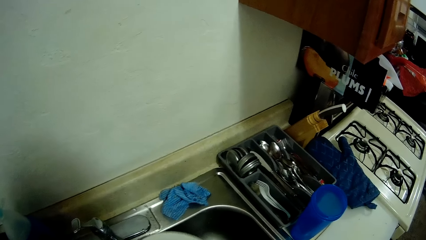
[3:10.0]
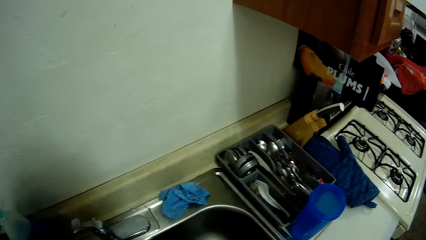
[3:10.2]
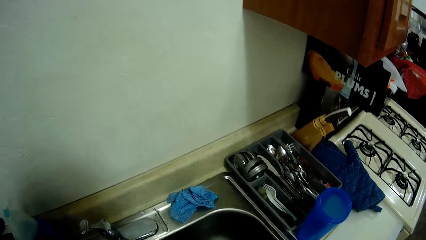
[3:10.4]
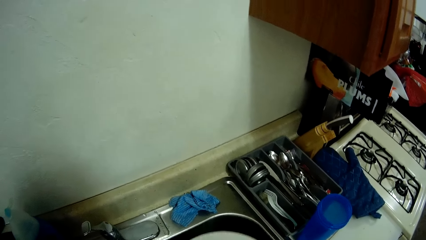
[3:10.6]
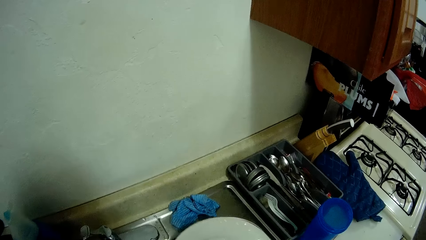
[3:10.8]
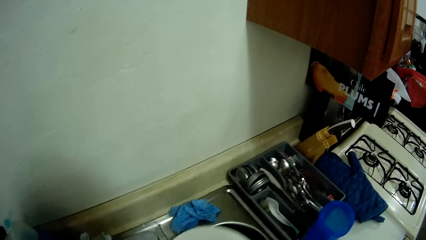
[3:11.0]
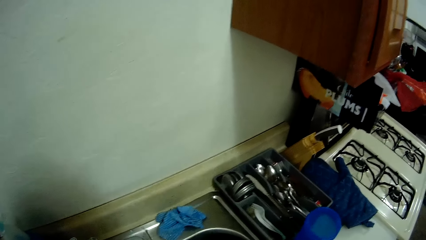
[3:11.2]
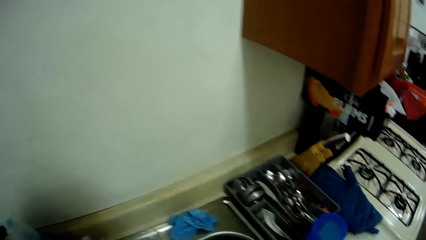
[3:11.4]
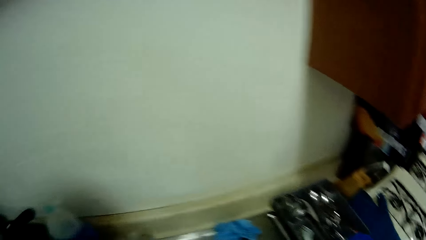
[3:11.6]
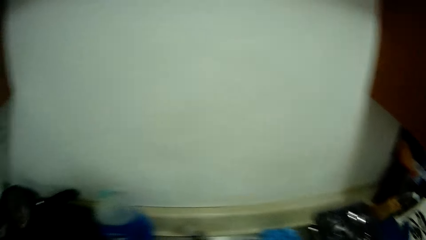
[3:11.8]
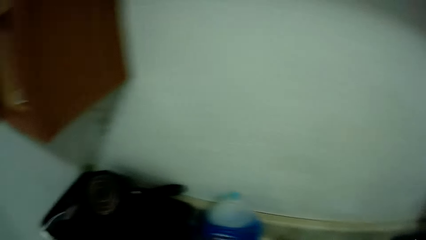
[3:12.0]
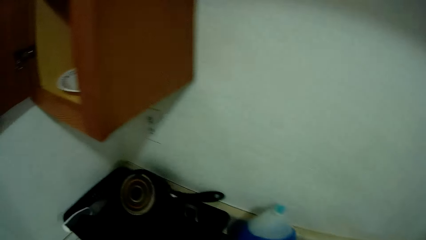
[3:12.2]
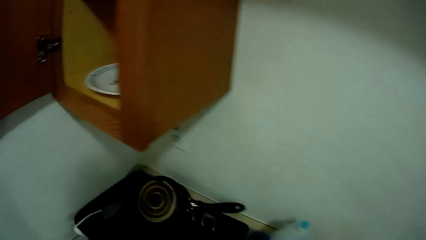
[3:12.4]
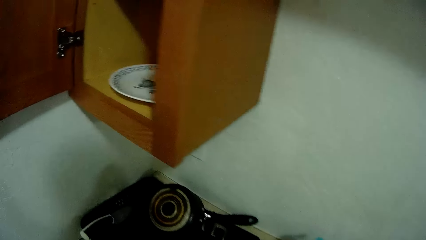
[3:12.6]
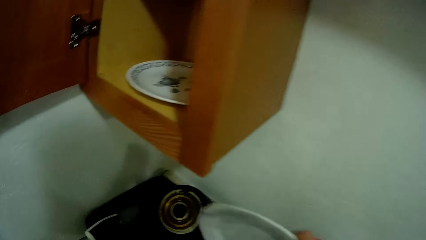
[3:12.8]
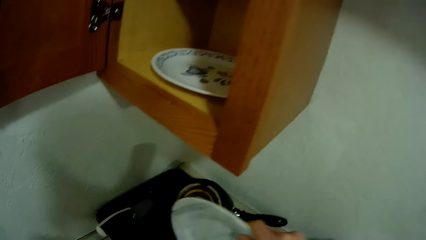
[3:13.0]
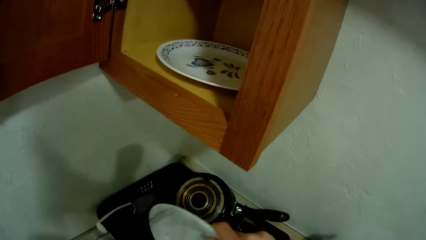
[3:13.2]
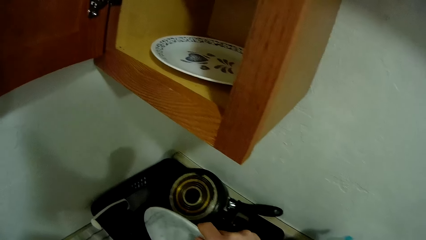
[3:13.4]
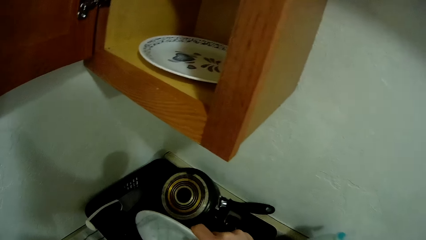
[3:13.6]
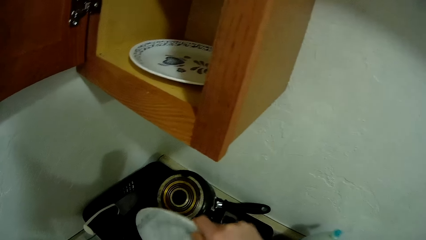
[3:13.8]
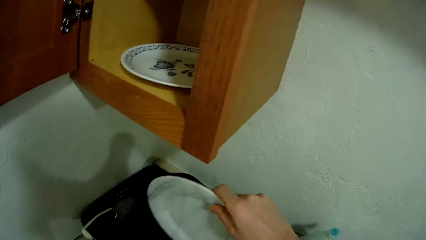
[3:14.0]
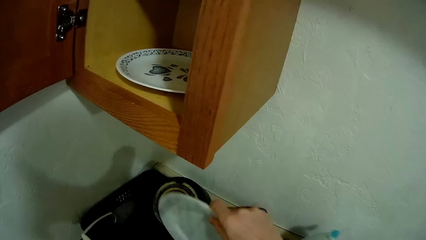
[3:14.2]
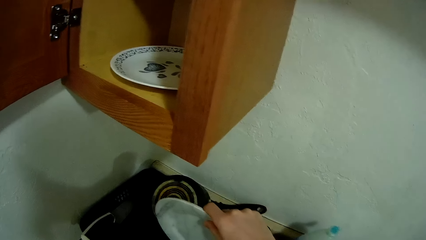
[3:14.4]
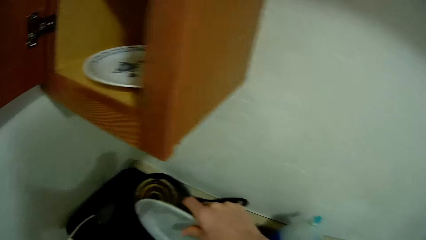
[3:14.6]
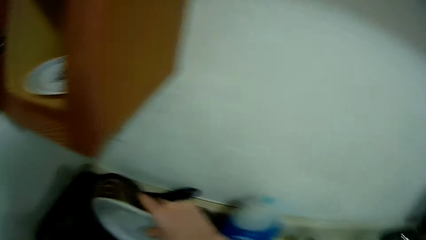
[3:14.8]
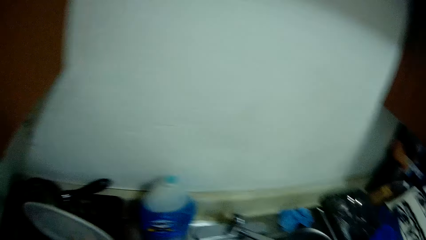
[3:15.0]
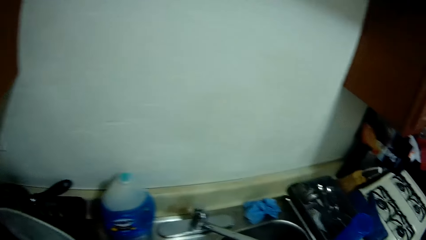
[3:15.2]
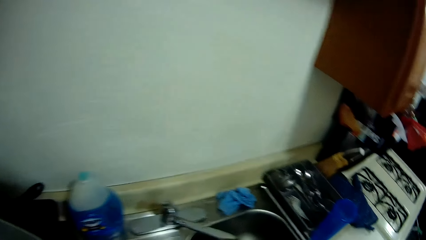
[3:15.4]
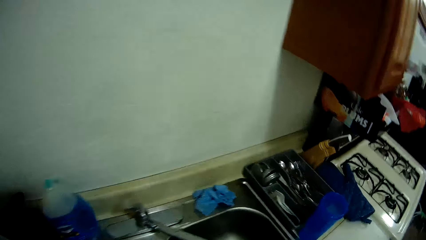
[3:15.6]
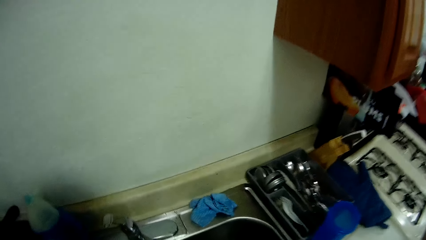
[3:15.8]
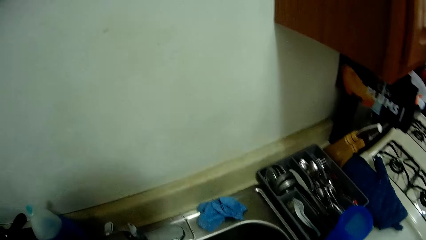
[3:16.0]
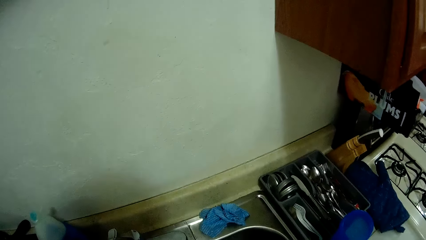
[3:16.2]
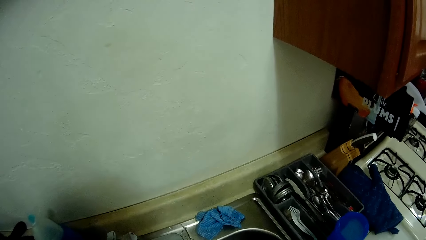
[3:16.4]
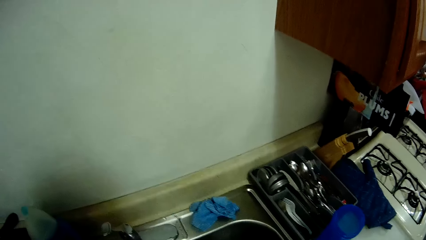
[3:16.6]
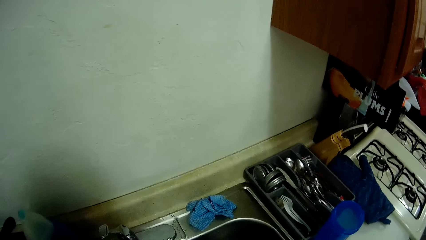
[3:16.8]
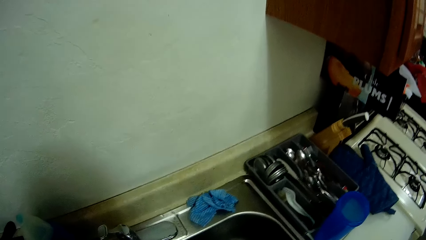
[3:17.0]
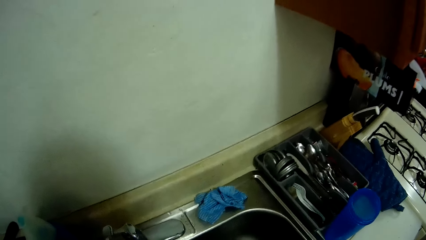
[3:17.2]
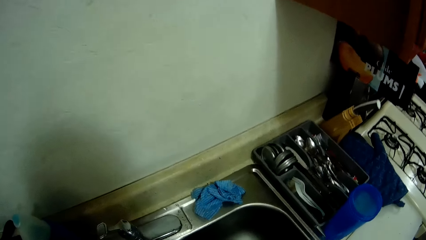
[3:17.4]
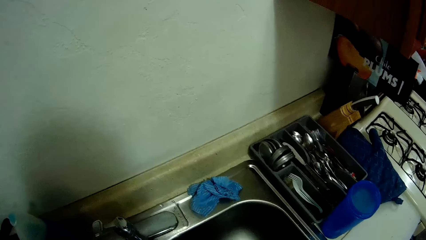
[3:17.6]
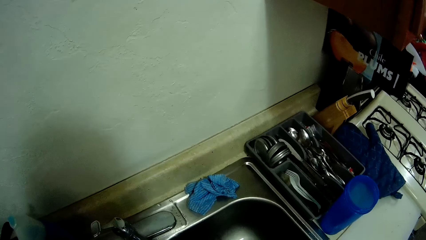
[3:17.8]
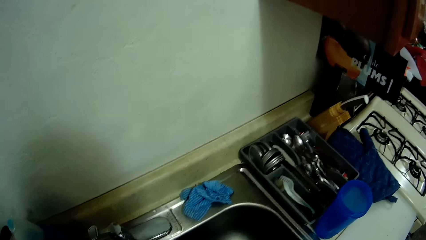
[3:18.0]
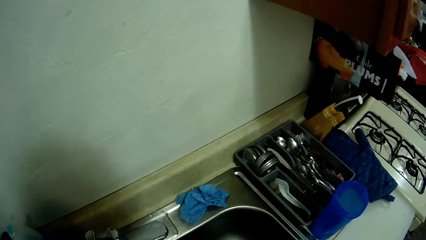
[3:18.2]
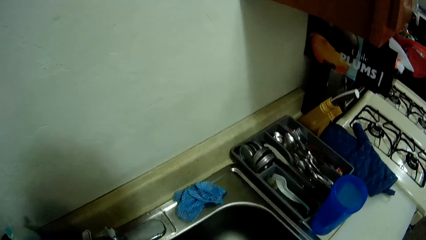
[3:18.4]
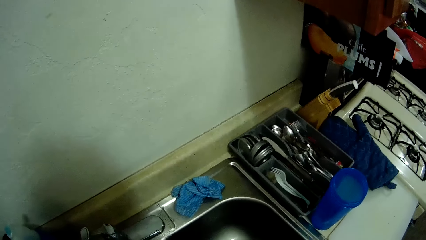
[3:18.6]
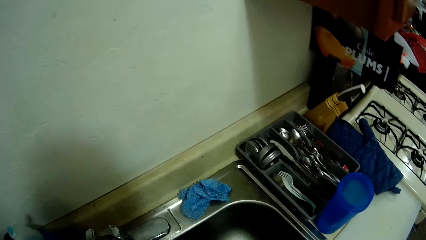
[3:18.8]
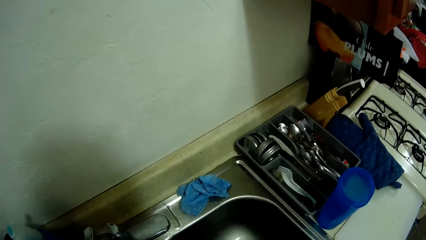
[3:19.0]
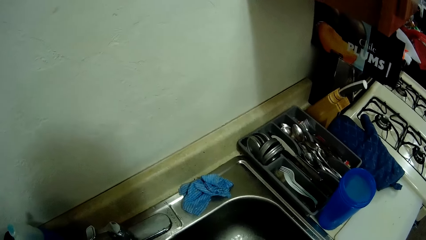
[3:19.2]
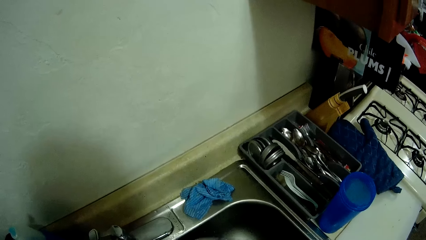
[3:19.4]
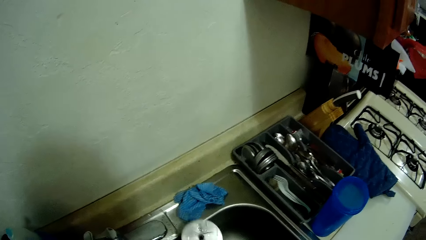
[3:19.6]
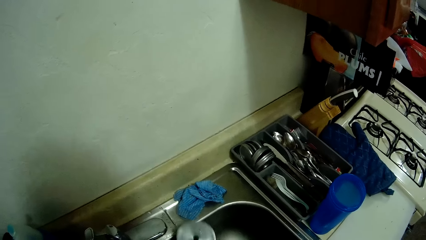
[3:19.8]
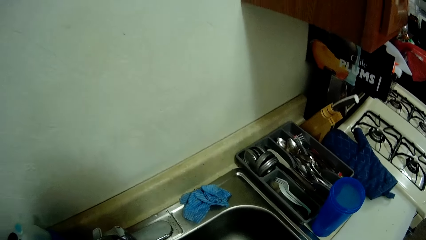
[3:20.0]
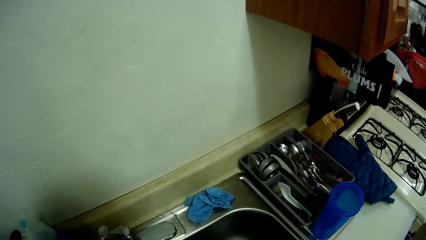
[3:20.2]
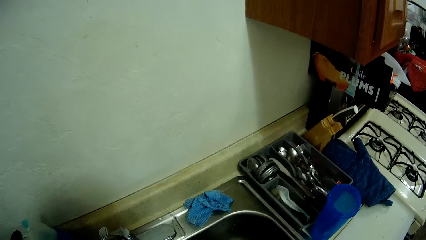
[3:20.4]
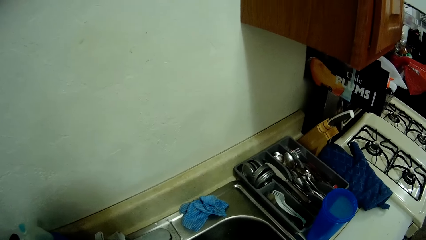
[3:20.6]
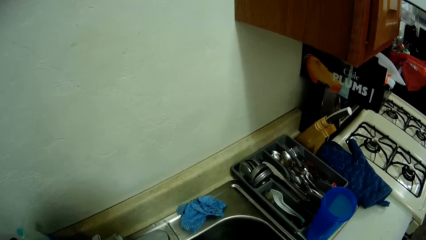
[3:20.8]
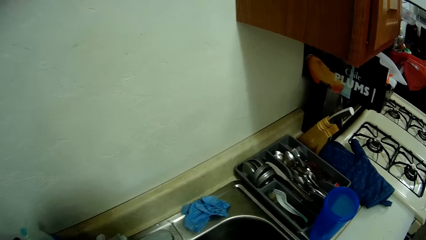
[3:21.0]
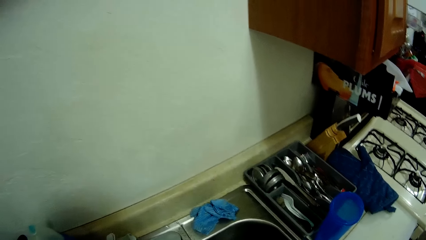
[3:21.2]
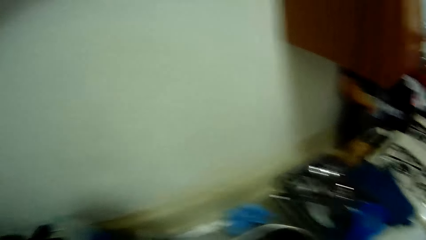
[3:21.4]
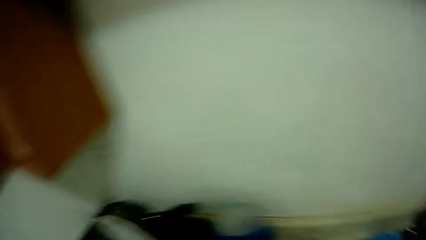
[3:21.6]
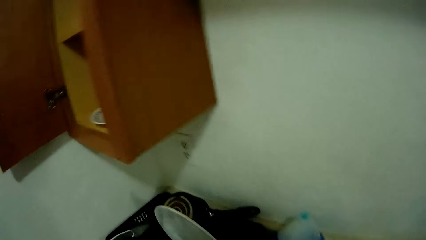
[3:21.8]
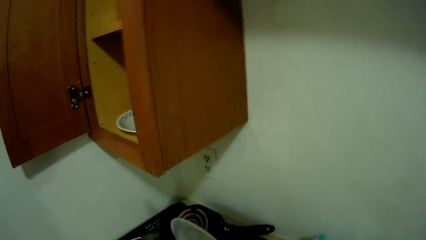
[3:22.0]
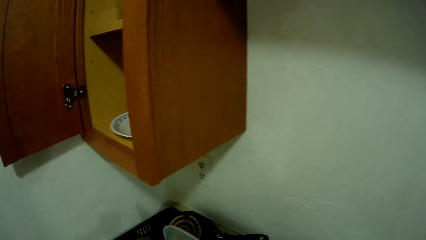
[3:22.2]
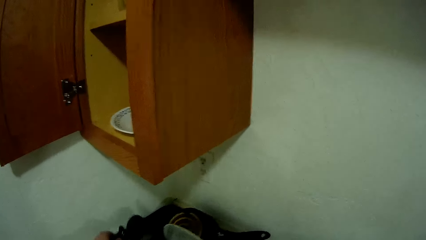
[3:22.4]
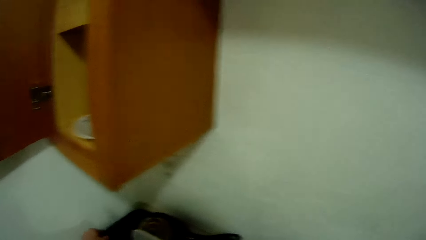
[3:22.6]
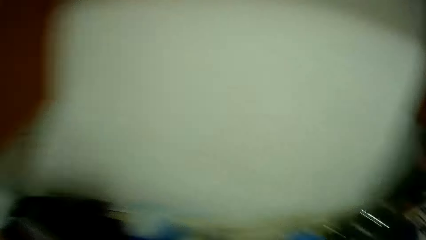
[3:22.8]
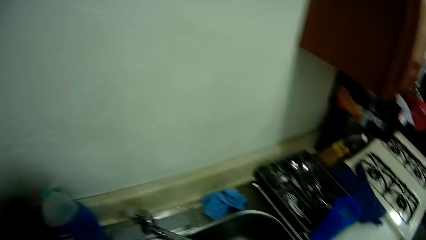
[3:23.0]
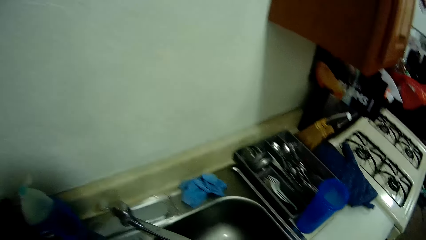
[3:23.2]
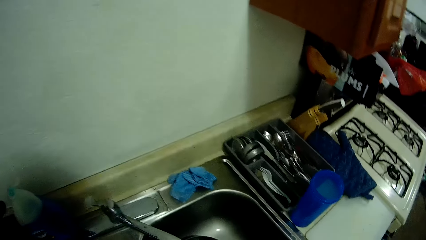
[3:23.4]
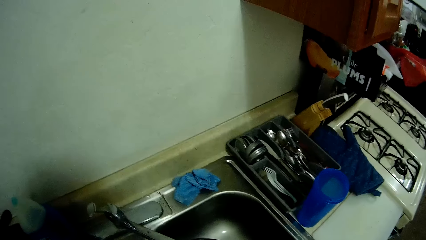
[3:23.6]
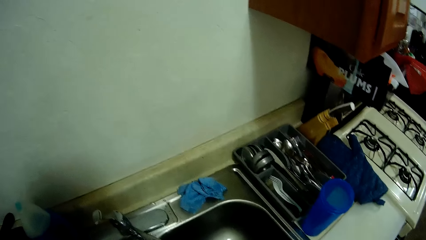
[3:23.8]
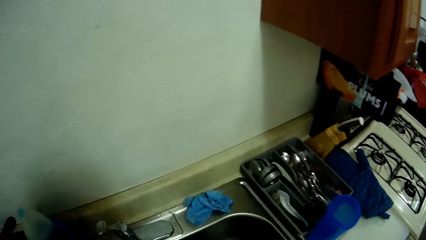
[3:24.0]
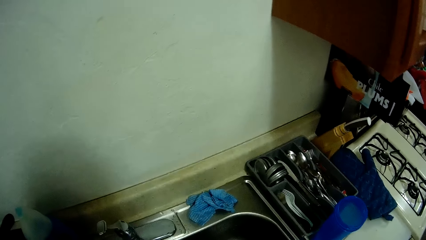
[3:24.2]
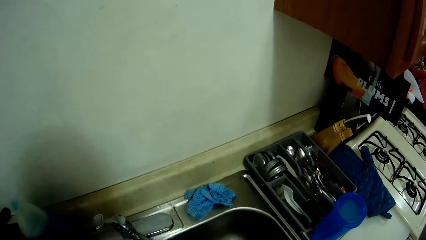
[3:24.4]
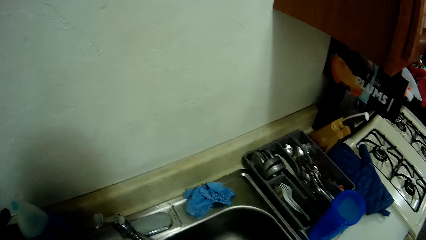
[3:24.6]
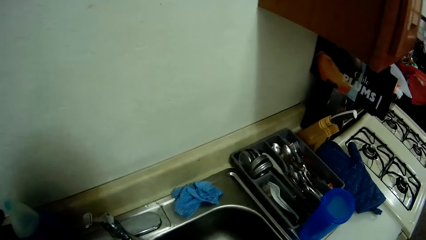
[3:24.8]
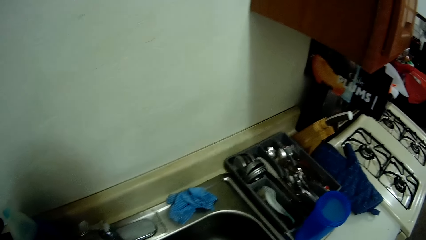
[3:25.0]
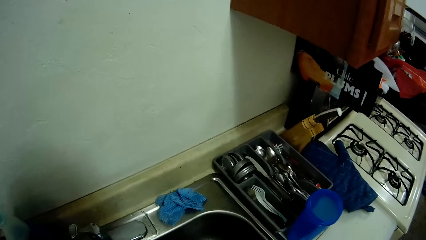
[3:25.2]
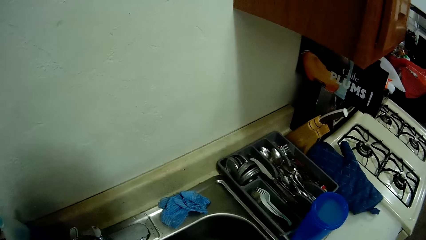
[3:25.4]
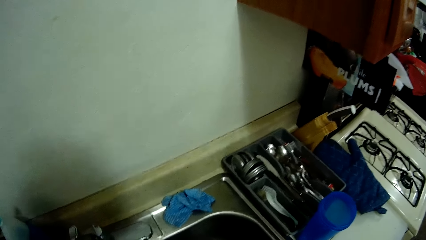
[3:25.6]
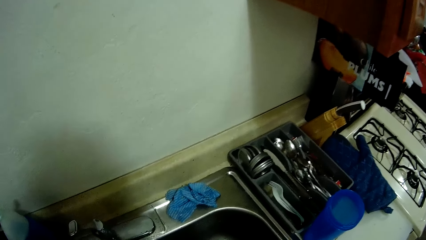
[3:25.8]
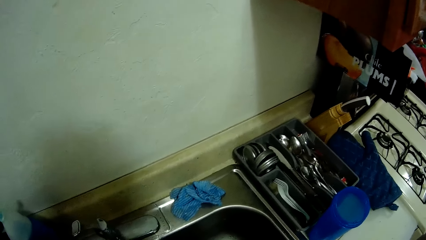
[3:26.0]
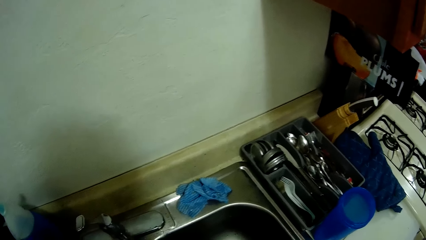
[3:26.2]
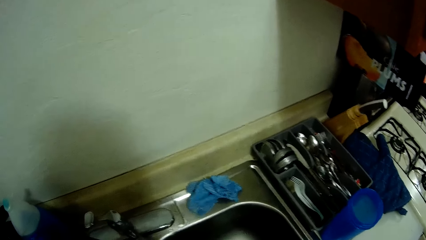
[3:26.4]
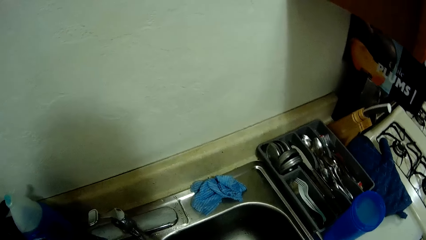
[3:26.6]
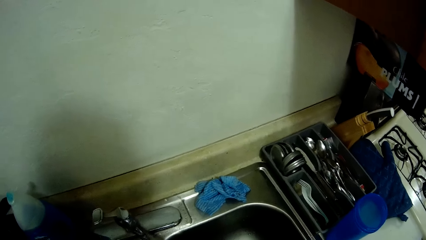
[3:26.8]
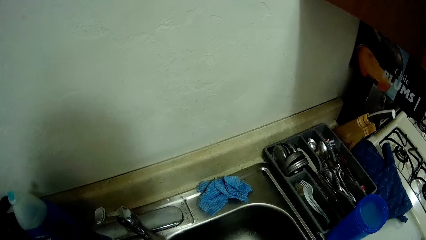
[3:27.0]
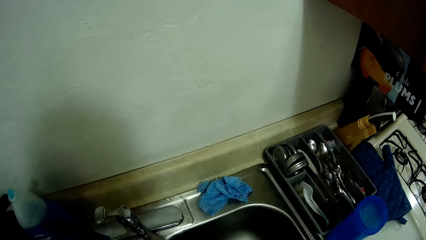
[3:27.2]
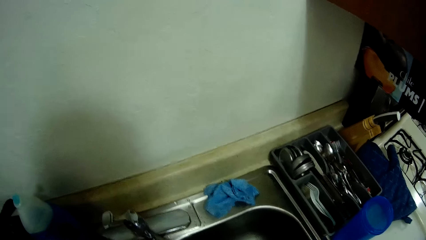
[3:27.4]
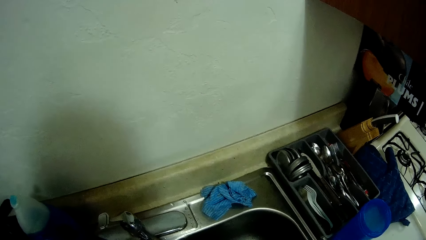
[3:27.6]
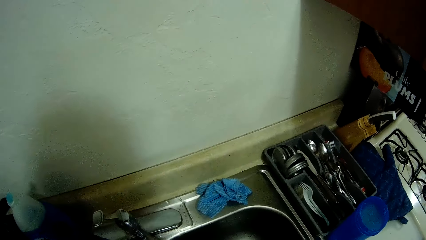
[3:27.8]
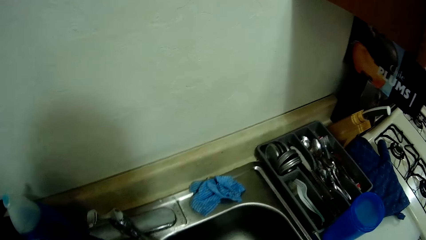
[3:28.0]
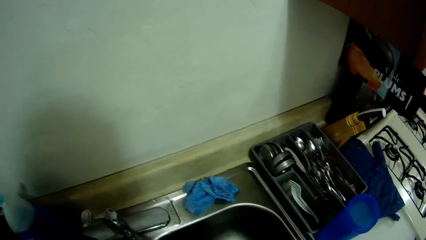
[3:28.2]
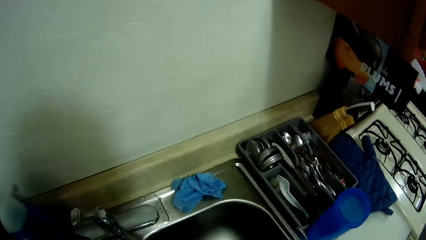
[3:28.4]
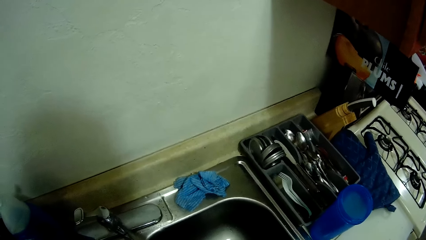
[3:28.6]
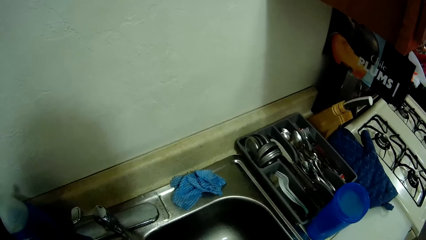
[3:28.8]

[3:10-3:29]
The camera wearer looks around. He drops the plate into the drainer with his right hand. He looks around and stares at the sink. He washes a spoon. He washes the cooking pot in the sink. He stares at the sink and looks around. He drops the spoon into the drainer with his left hand. He puts the cooking pot on the sink. He looks around the sink and stares at the sink.
